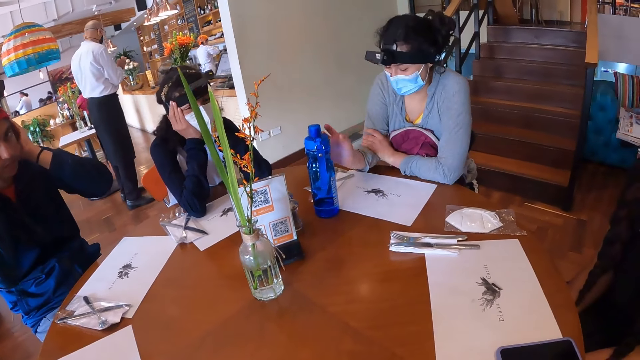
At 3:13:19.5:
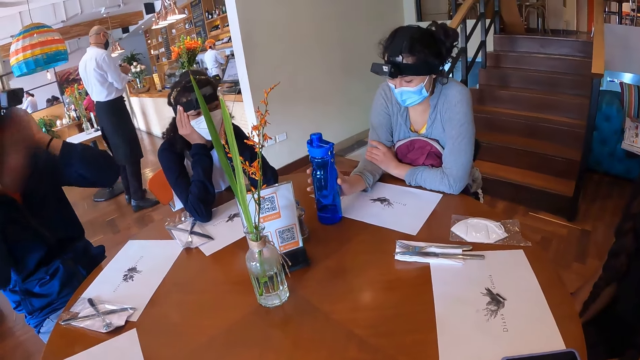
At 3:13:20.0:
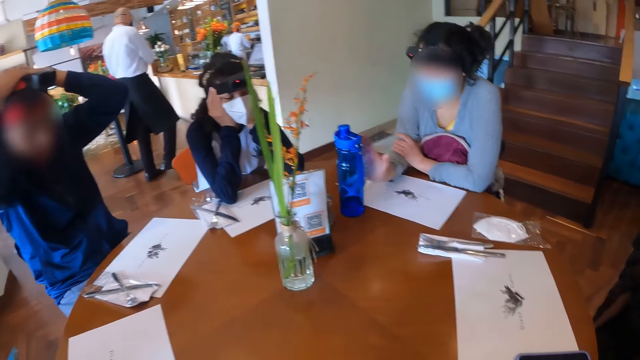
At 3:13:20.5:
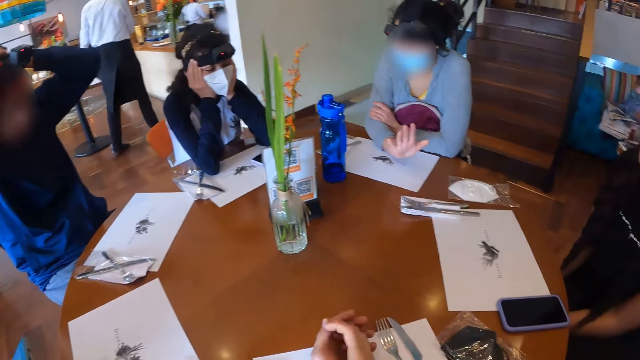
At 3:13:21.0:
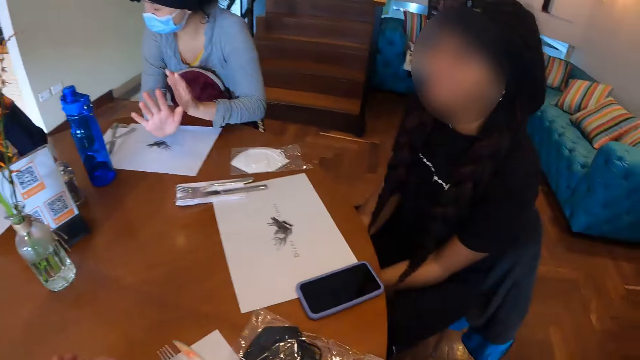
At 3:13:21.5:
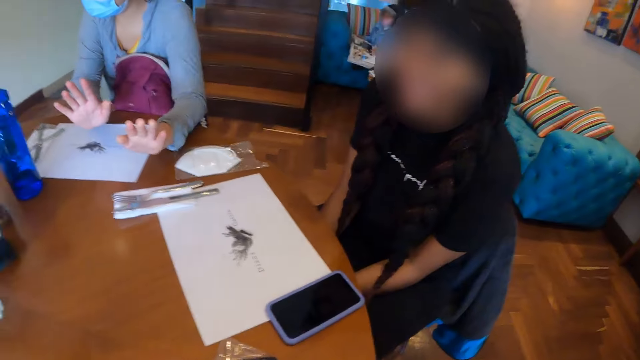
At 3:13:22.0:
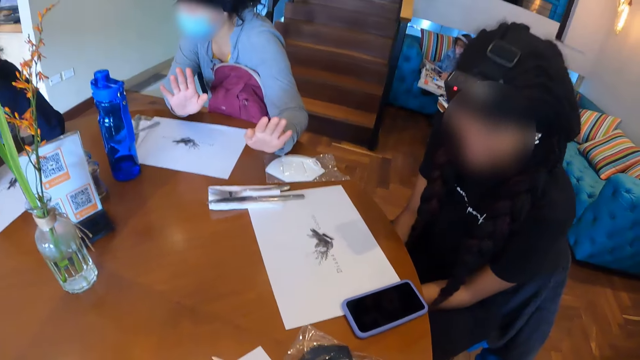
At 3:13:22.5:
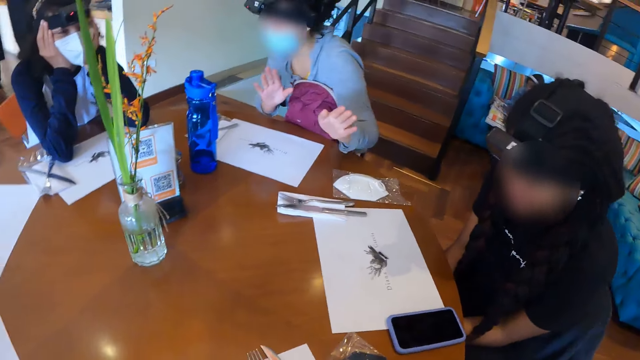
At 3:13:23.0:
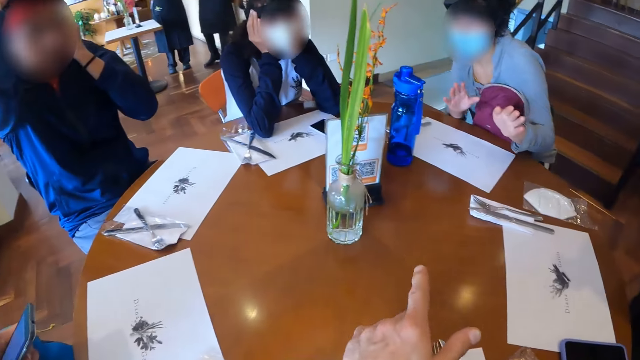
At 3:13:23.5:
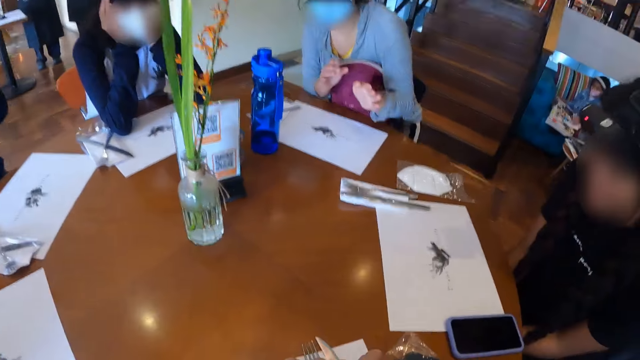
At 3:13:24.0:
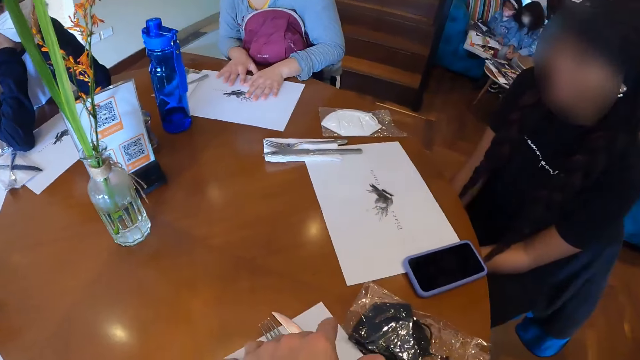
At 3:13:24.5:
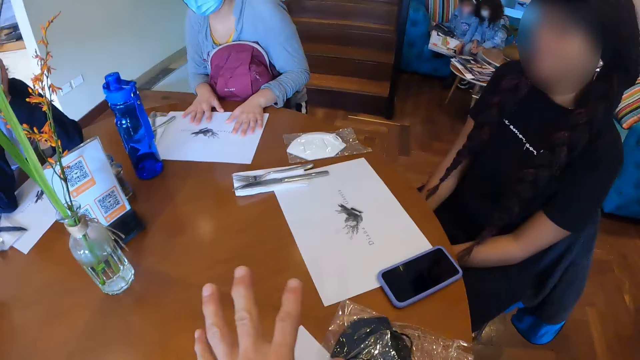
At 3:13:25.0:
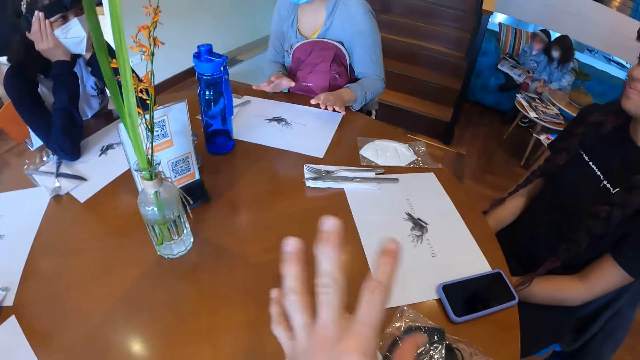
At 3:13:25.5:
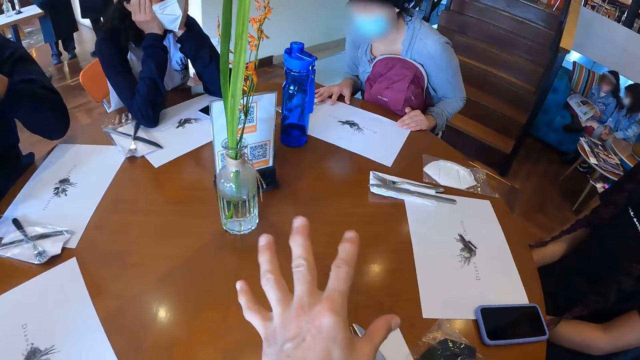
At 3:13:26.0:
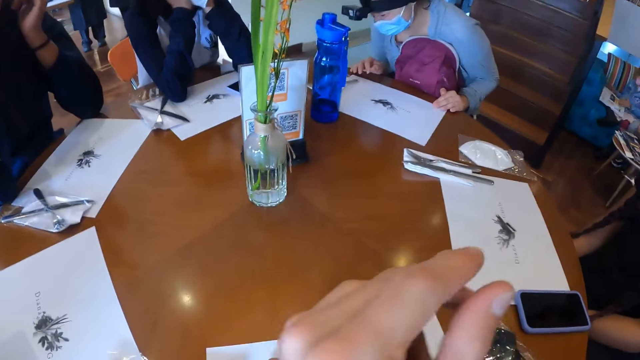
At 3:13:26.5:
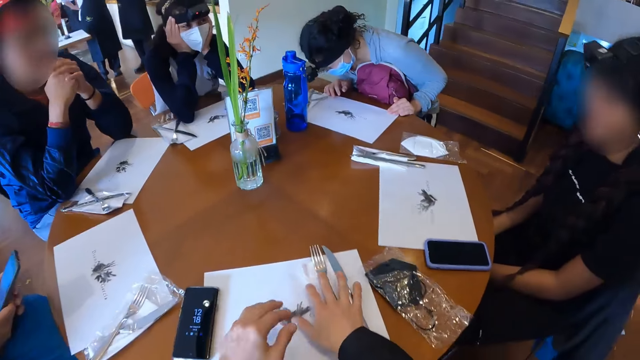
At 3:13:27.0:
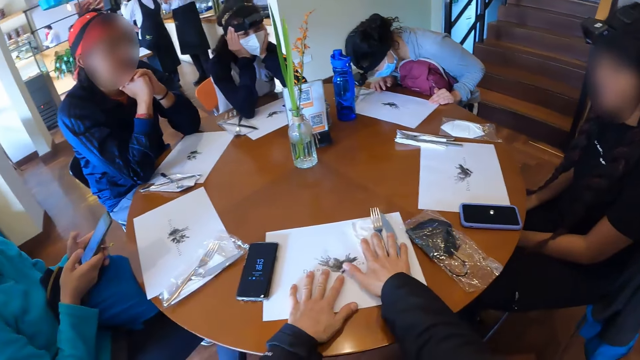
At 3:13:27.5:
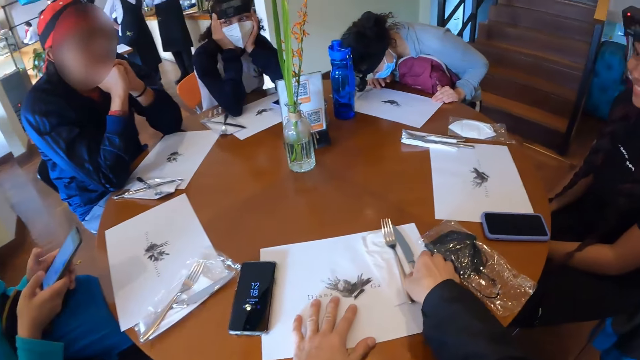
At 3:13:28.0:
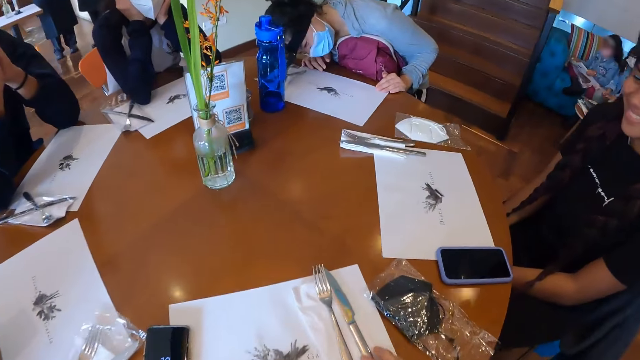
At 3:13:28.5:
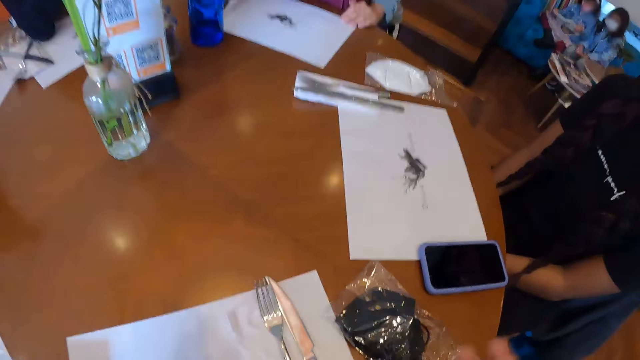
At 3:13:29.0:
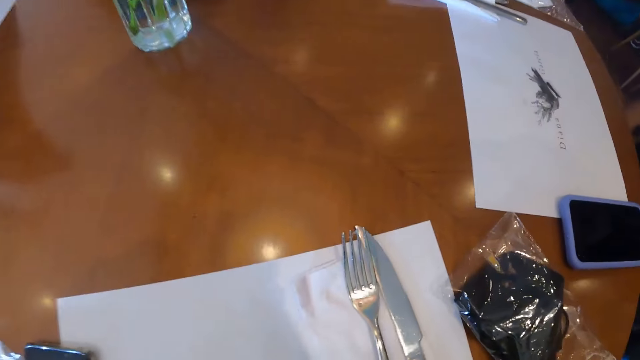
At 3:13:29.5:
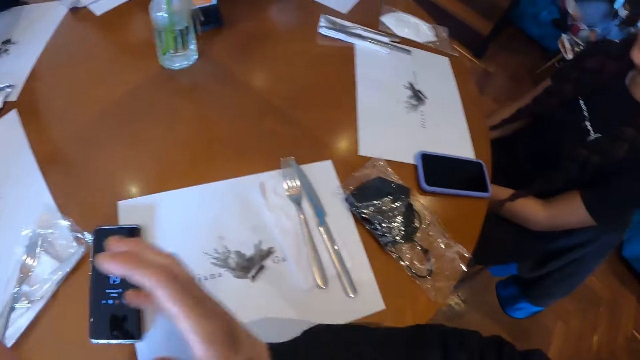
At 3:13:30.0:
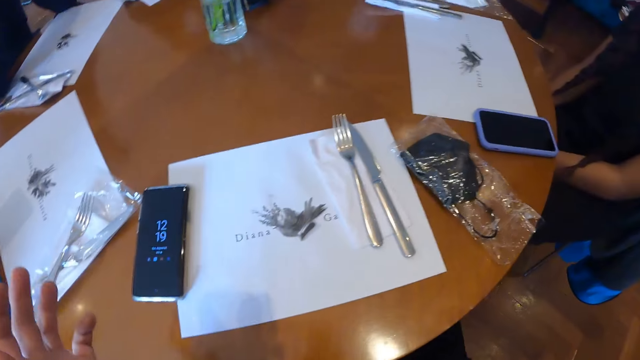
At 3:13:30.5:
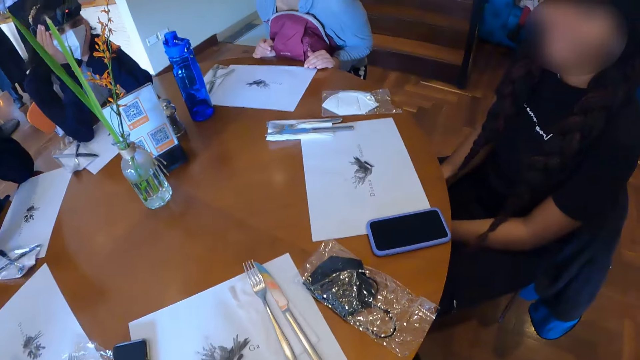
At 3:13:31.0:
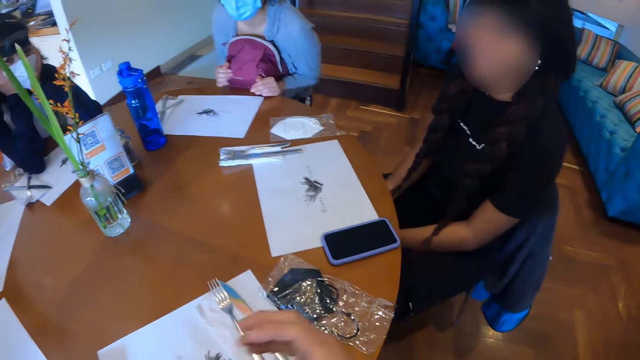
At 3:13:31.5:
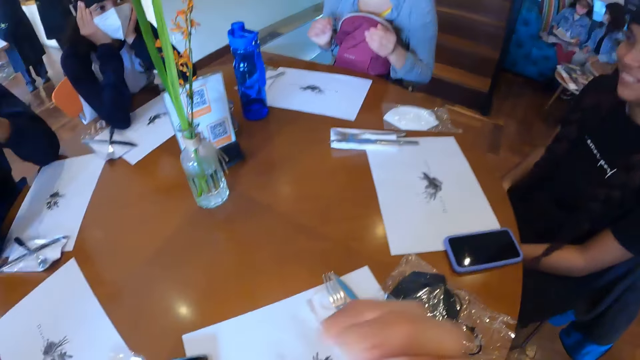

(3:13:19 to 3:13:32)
A woman moves the water bottle on the table with her right hand. The woman holds the water bottle on the table. The woman makes gestures at the camera wearer with her right hand. The woman makes gestures with both hands. The camera wearer looks at a person. He makes gestures at the person with his right hand. The woman puts her hands on the table mat. The camera wearer gestures at the person. He moves his hands on the cutlery on the table. He touches the knife on the table with his right hand. He makes gestures with his right hand.

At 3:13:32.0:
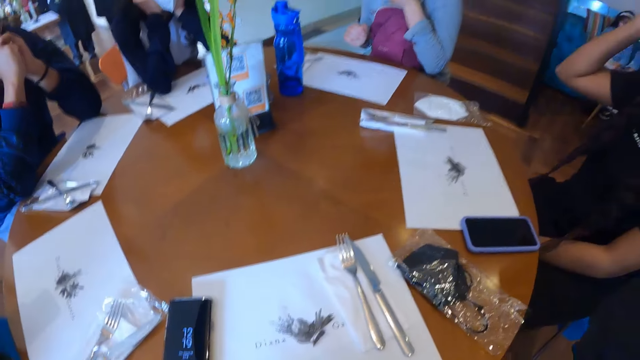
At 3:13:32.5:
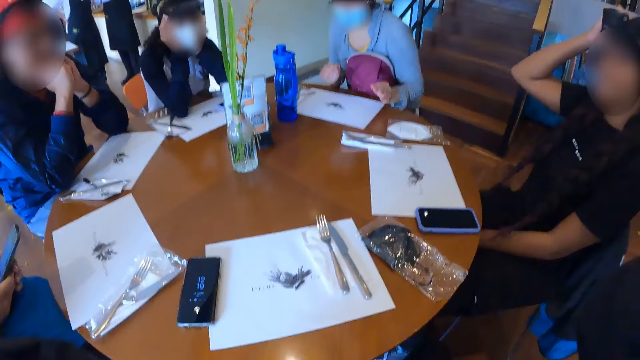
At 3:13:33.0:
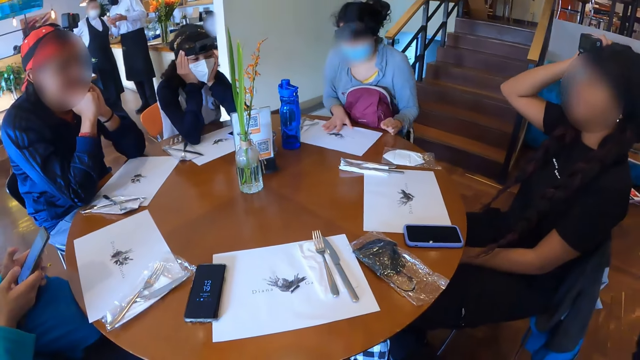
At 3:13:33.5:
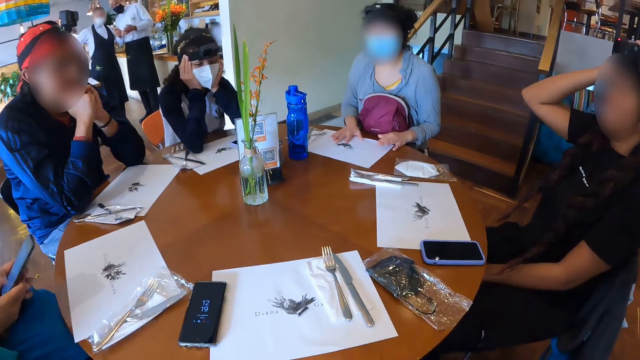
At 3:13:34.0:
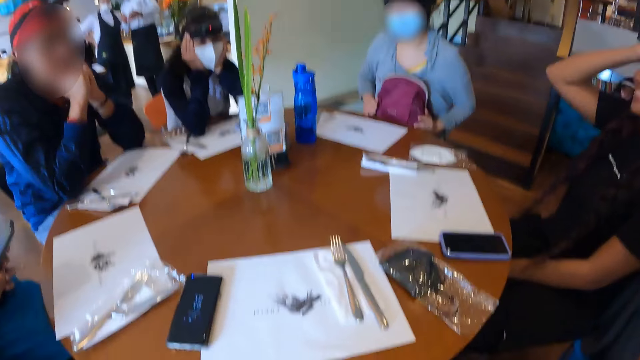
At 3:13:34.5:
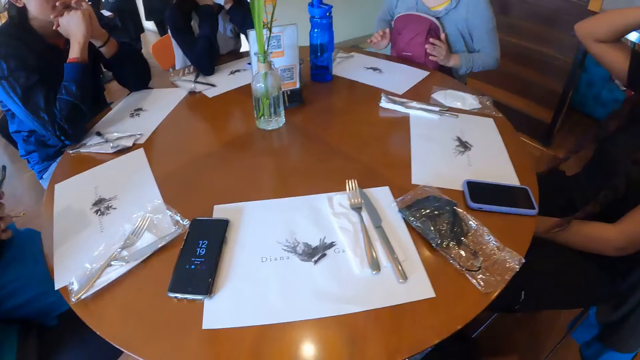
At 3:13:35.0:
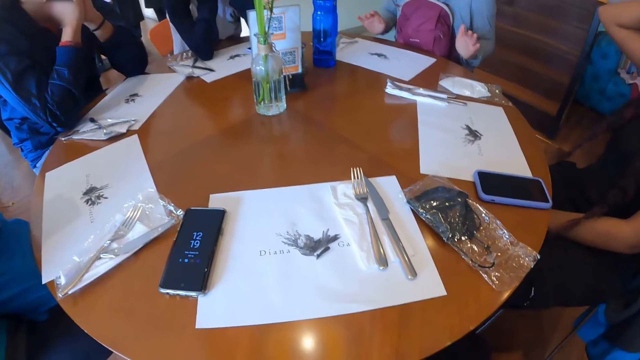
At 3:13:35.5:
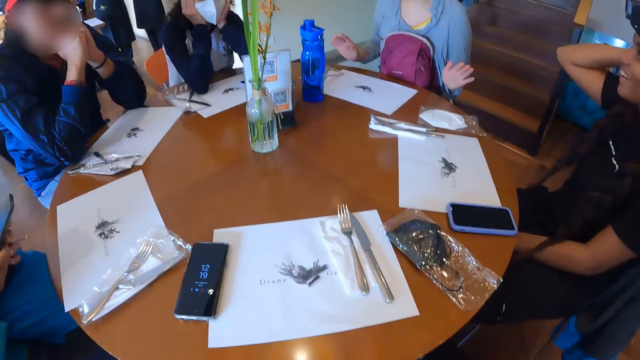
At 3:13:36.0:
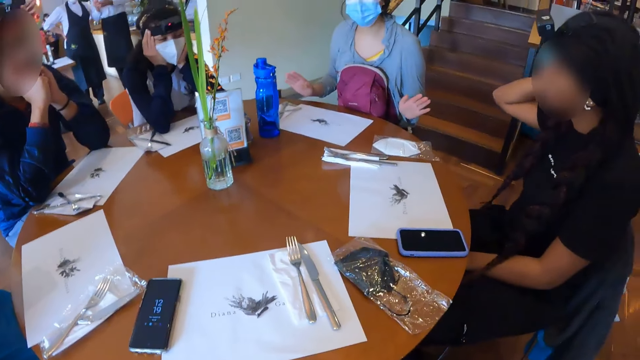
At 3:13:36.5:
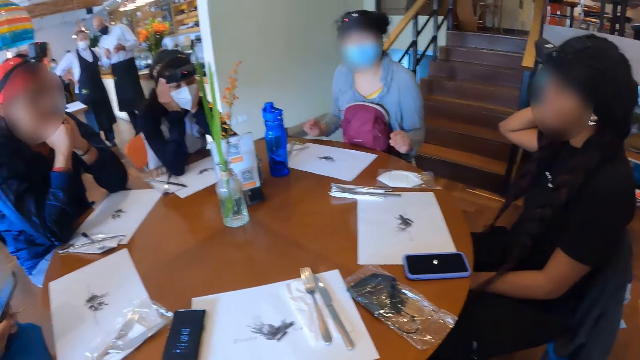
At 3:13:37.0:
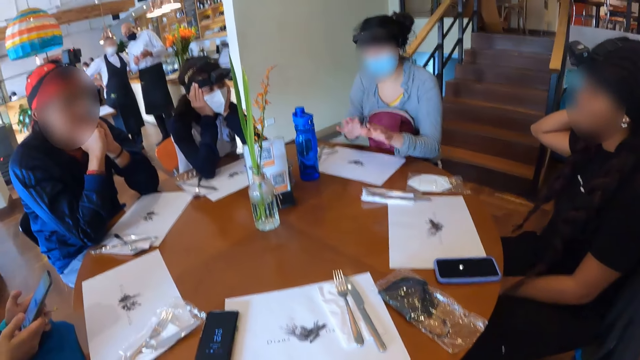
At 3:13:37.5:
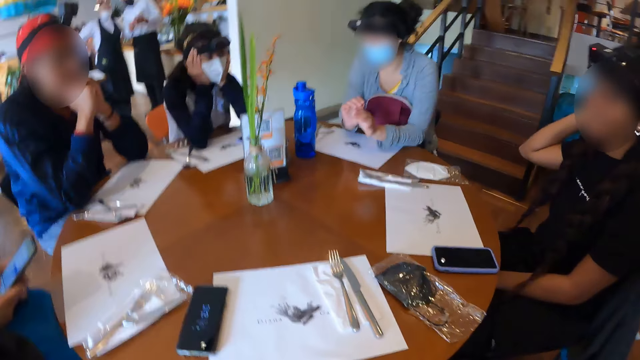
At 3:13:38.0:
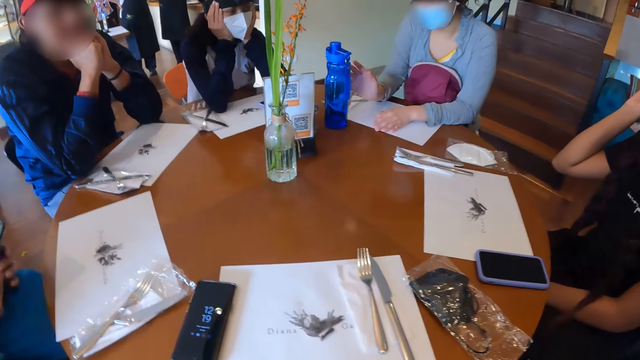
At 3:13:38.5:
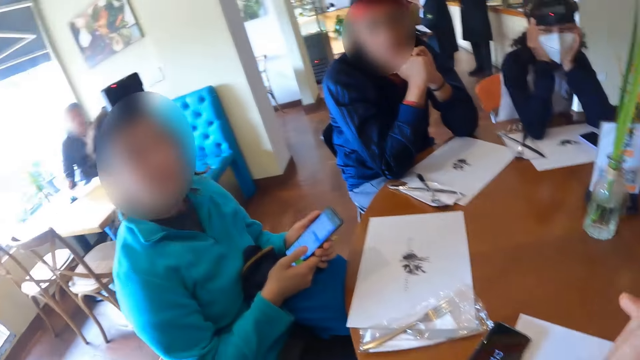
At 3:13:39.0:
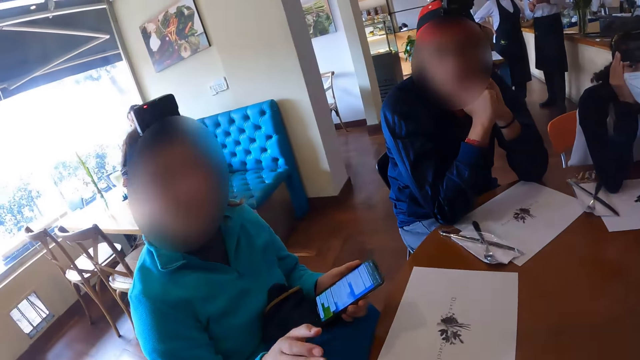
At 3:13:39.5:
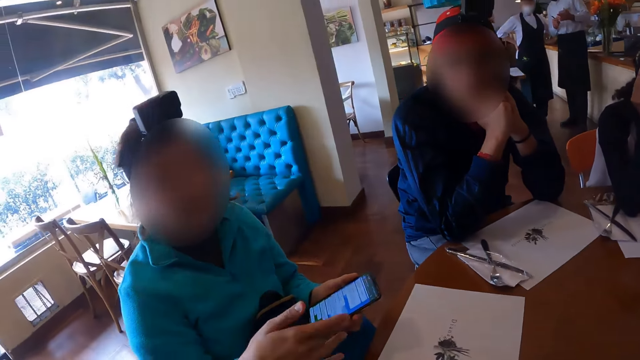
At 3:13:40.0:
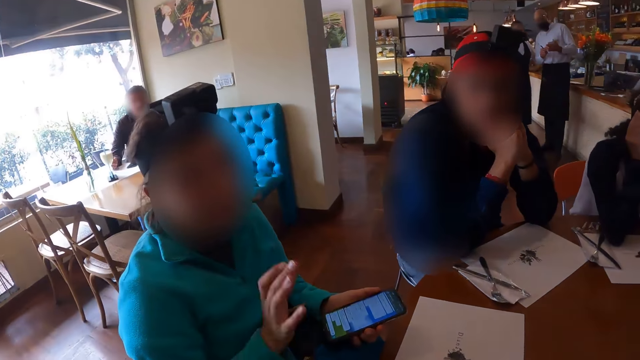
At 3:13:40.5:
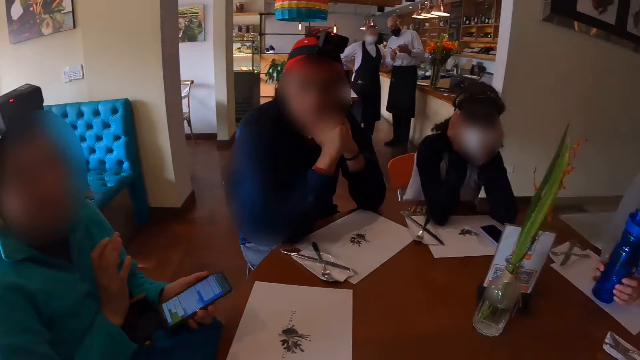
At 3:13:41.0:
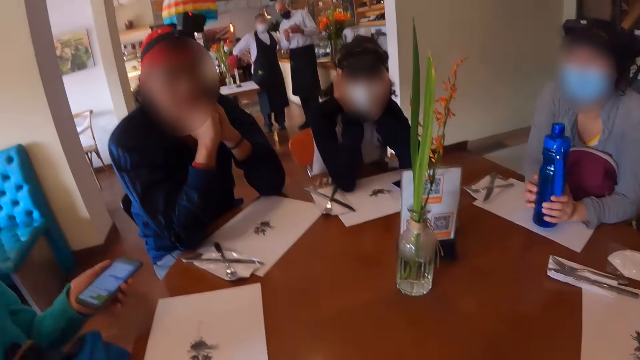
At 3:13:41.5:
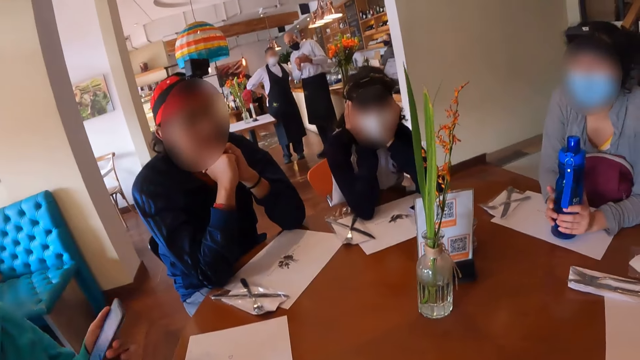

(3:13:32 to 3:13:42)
A woman touches her head with her right hand. The camera wearer looks around the table. Another woman makes gestures at the camera wearer with both hands. The second woman leans on the table. The second woman holds the water bottle on the table with her right hand. A third woman interacts with the camera wearer at the table. The camera wearer turns to the third woman. The third woman makes gestures at the camera wearer with her right hand. The second woman holds the water bottle with both hands on the table. The camera wearer looks around the table.
